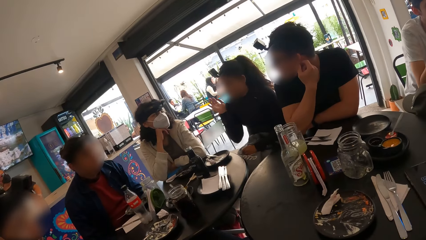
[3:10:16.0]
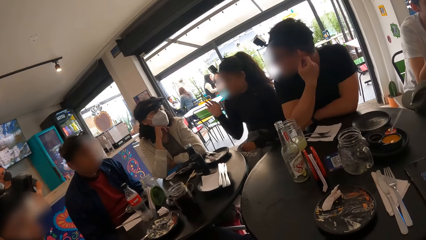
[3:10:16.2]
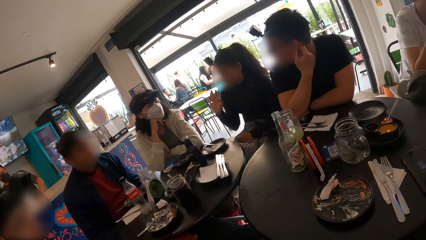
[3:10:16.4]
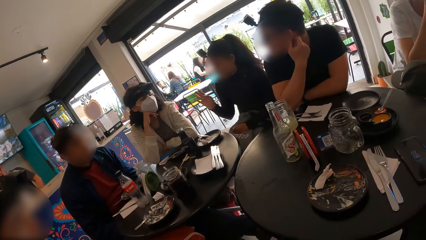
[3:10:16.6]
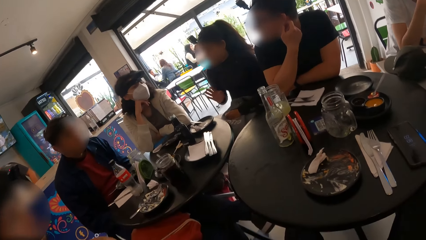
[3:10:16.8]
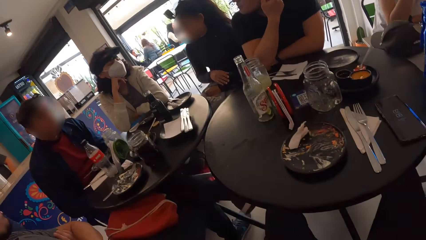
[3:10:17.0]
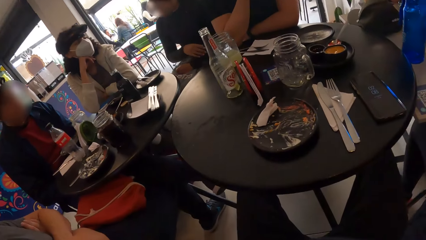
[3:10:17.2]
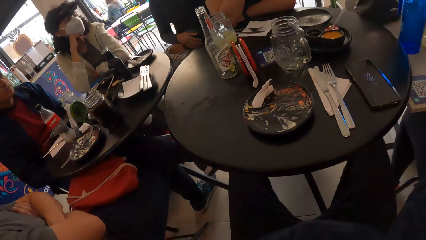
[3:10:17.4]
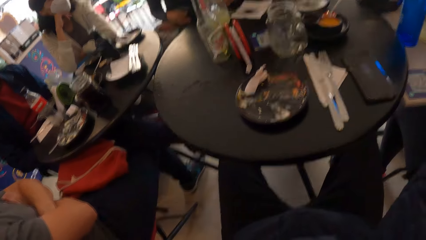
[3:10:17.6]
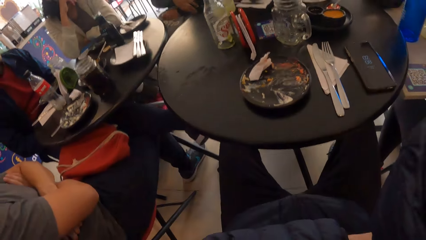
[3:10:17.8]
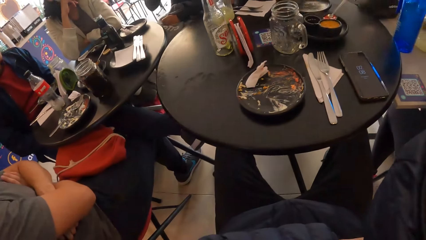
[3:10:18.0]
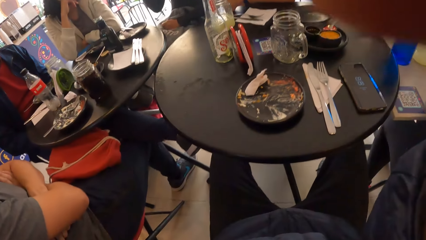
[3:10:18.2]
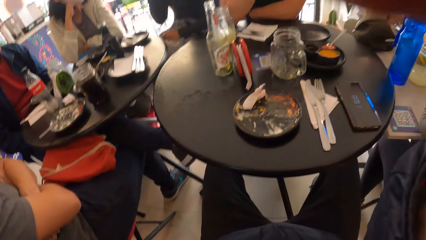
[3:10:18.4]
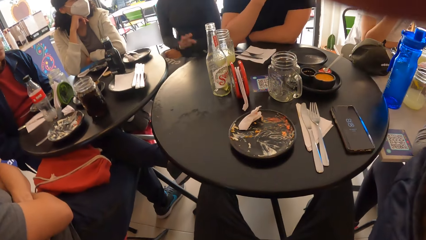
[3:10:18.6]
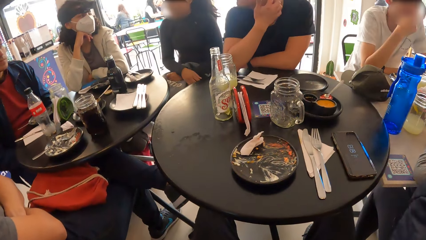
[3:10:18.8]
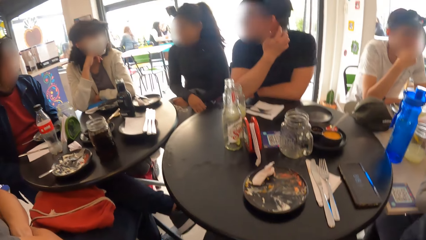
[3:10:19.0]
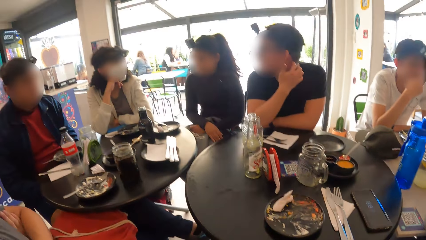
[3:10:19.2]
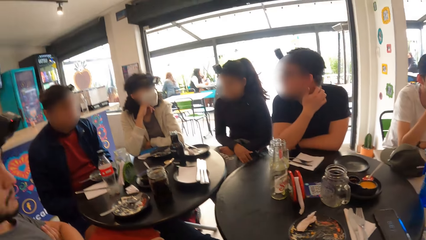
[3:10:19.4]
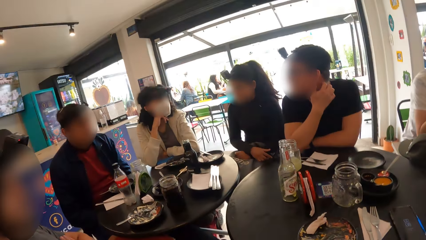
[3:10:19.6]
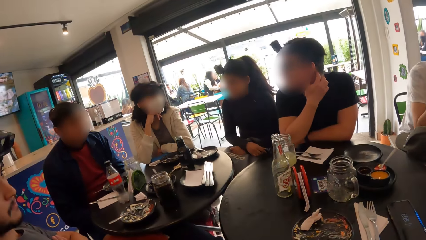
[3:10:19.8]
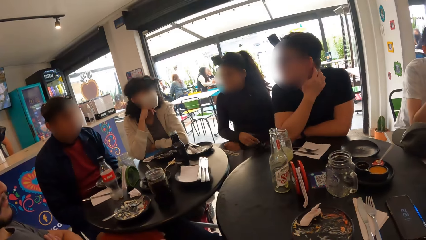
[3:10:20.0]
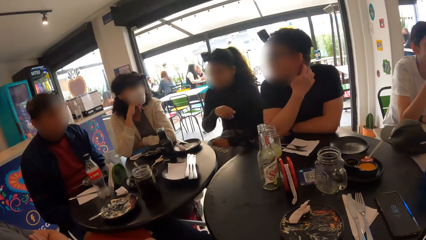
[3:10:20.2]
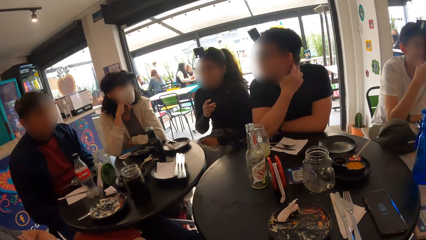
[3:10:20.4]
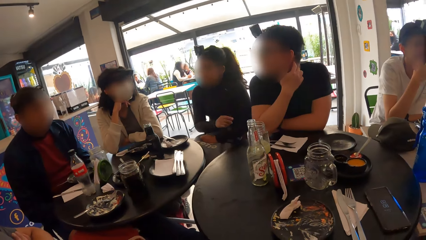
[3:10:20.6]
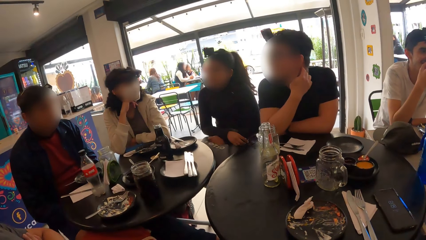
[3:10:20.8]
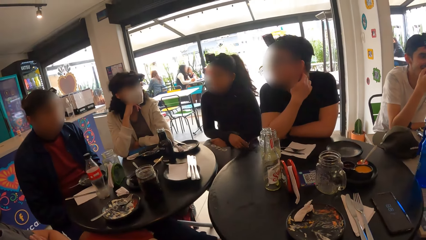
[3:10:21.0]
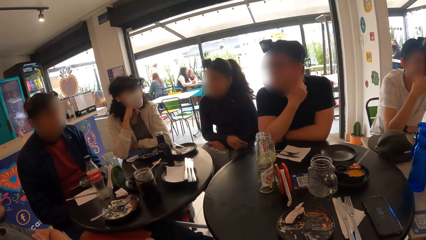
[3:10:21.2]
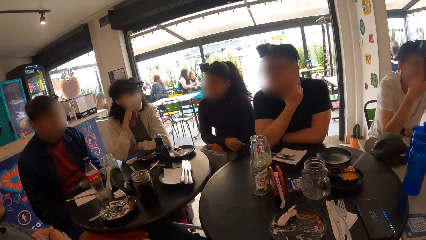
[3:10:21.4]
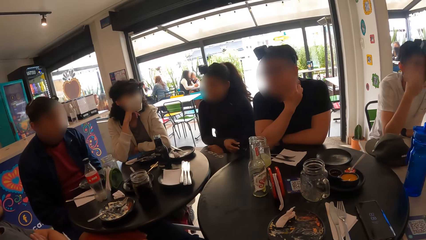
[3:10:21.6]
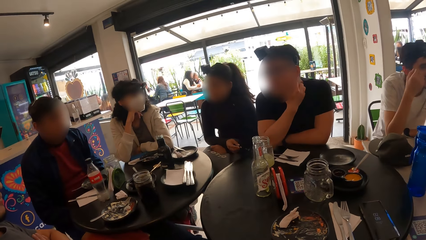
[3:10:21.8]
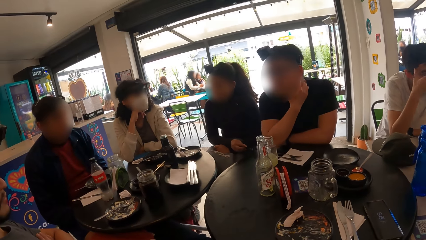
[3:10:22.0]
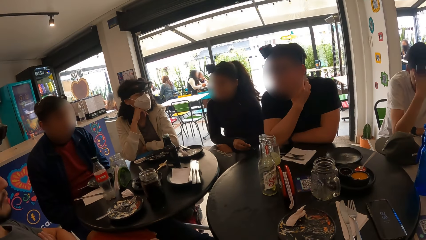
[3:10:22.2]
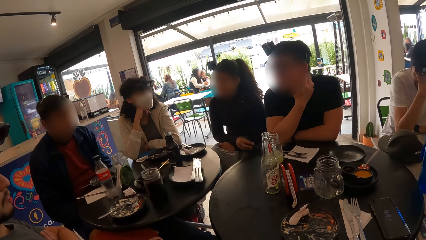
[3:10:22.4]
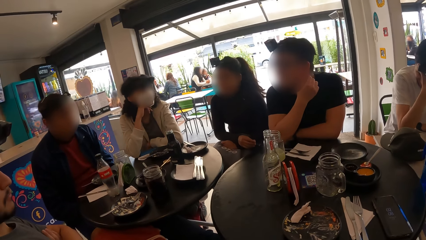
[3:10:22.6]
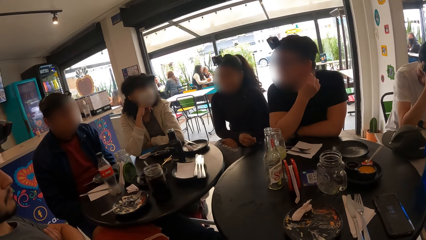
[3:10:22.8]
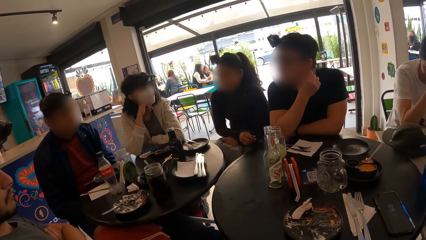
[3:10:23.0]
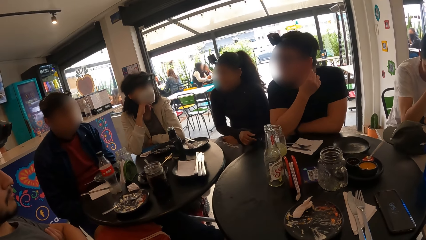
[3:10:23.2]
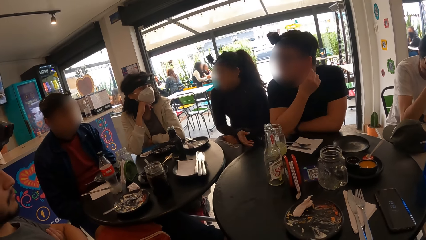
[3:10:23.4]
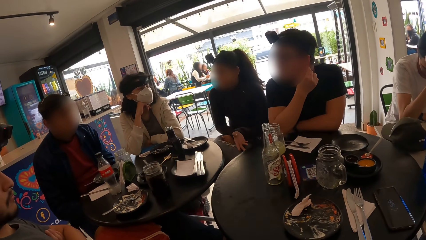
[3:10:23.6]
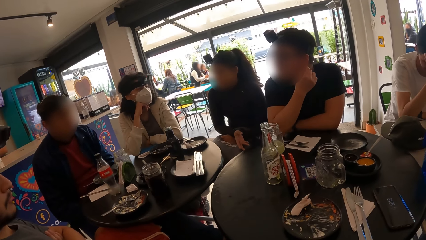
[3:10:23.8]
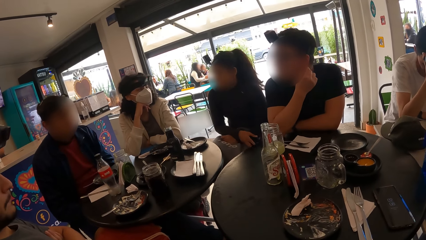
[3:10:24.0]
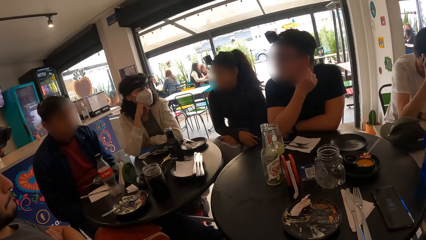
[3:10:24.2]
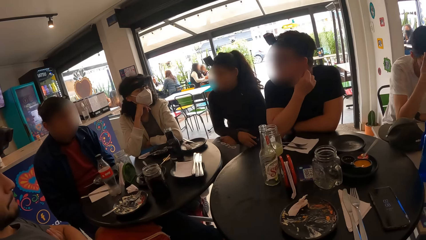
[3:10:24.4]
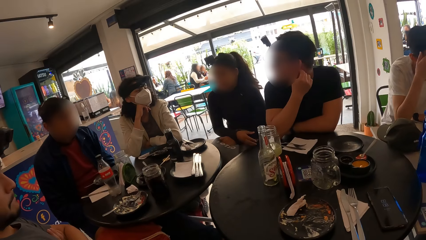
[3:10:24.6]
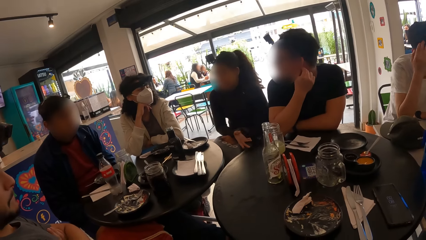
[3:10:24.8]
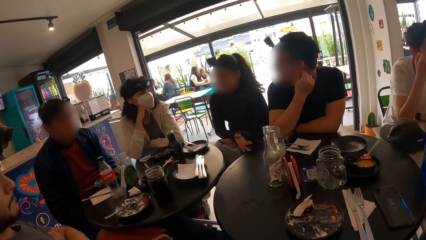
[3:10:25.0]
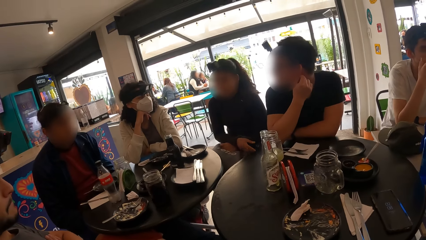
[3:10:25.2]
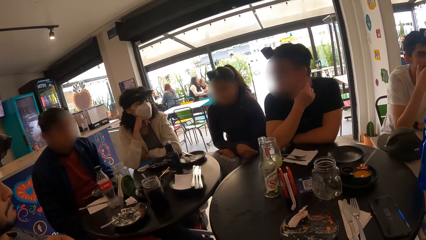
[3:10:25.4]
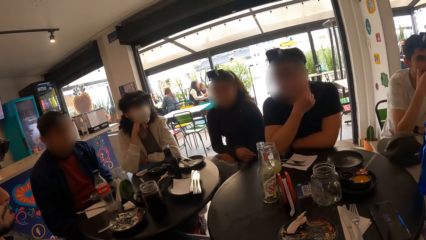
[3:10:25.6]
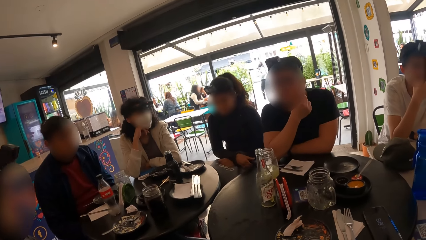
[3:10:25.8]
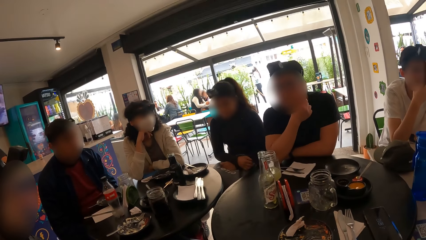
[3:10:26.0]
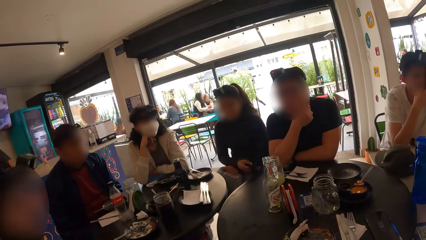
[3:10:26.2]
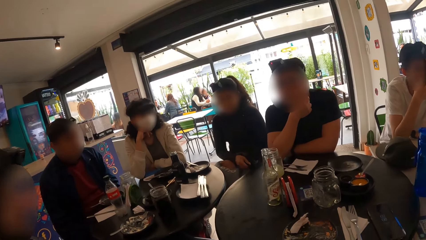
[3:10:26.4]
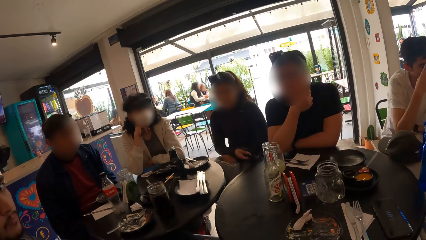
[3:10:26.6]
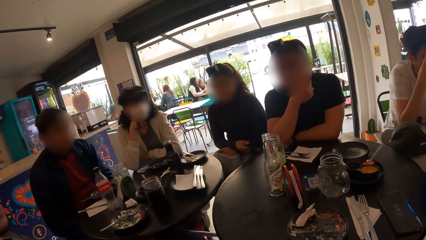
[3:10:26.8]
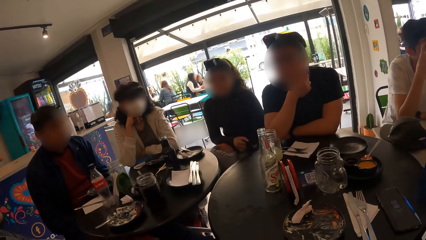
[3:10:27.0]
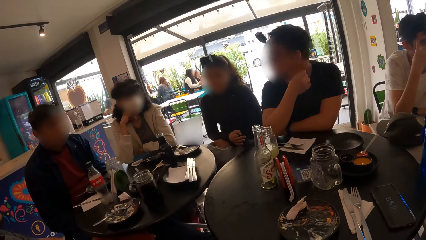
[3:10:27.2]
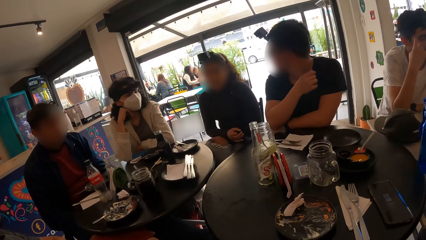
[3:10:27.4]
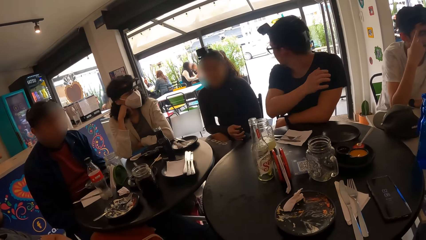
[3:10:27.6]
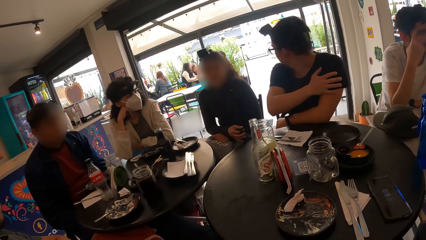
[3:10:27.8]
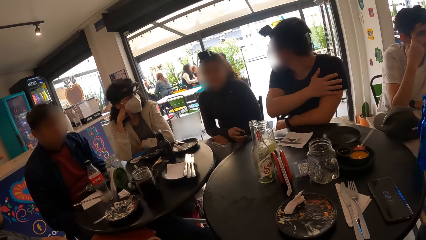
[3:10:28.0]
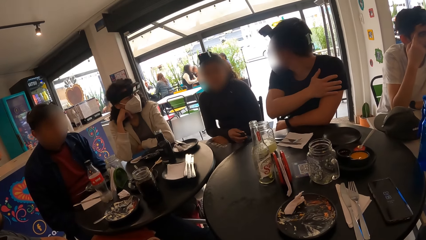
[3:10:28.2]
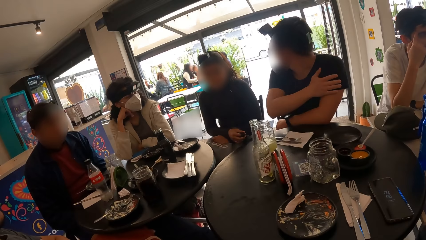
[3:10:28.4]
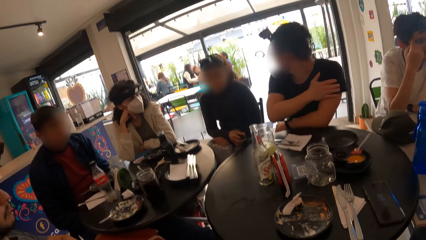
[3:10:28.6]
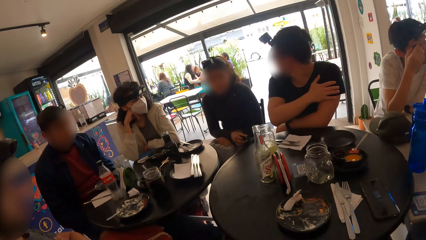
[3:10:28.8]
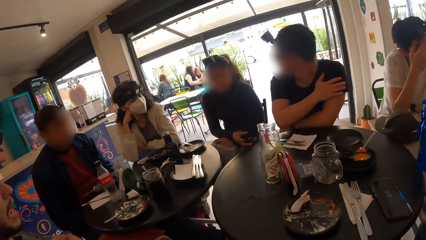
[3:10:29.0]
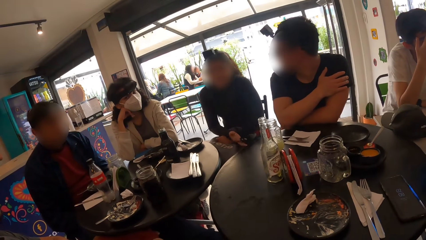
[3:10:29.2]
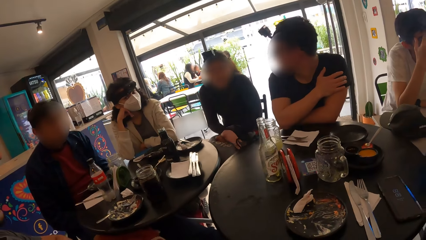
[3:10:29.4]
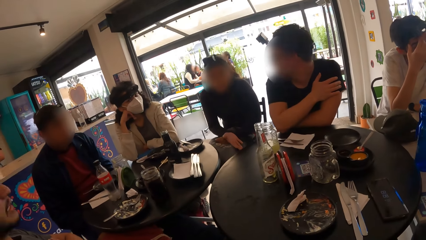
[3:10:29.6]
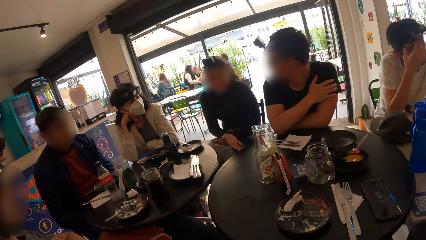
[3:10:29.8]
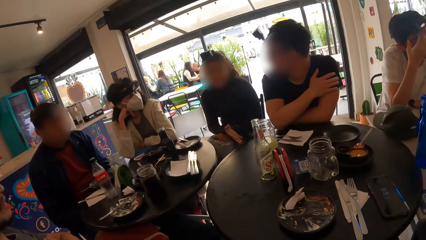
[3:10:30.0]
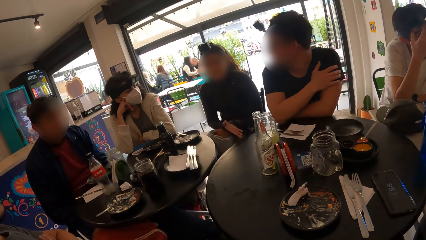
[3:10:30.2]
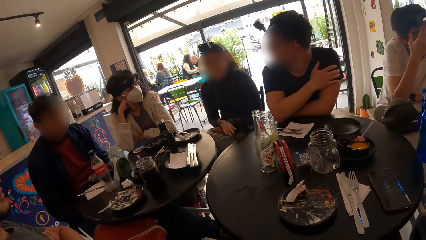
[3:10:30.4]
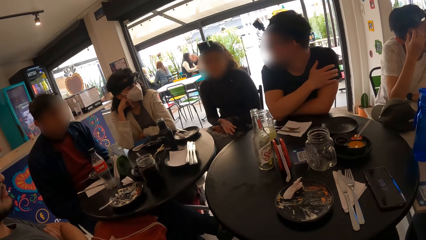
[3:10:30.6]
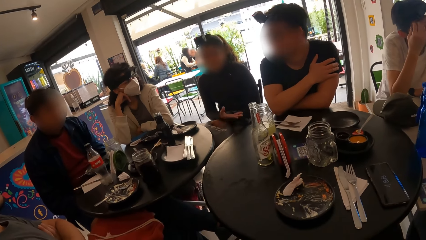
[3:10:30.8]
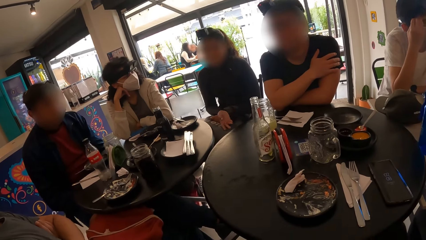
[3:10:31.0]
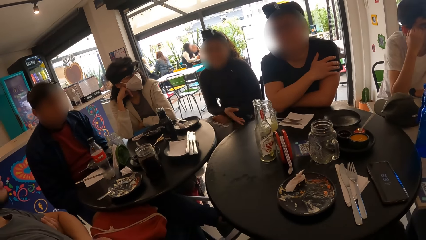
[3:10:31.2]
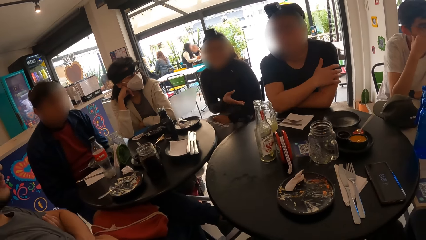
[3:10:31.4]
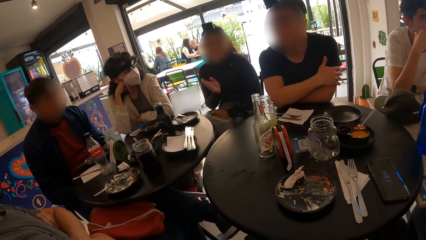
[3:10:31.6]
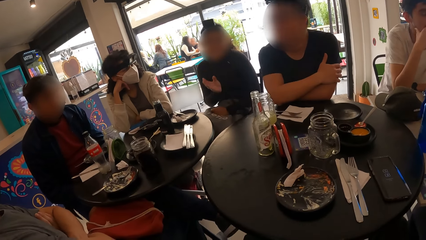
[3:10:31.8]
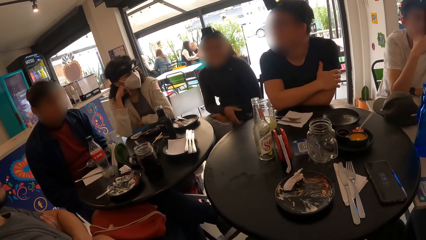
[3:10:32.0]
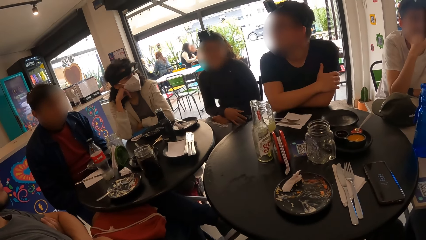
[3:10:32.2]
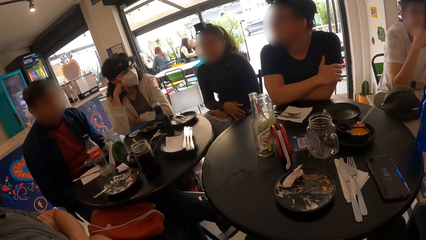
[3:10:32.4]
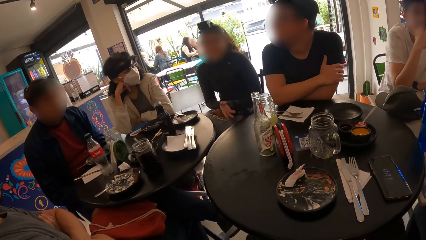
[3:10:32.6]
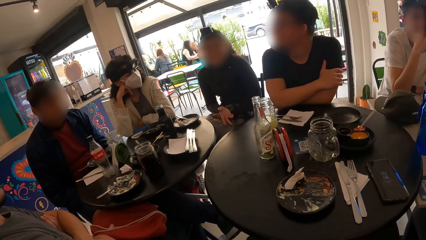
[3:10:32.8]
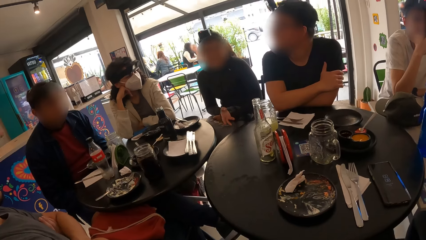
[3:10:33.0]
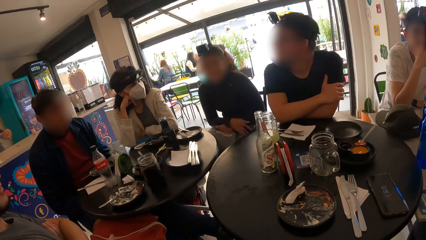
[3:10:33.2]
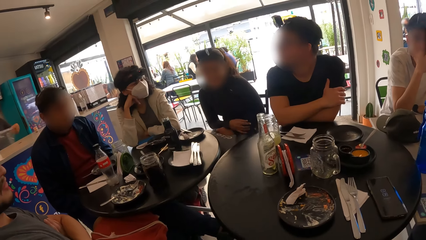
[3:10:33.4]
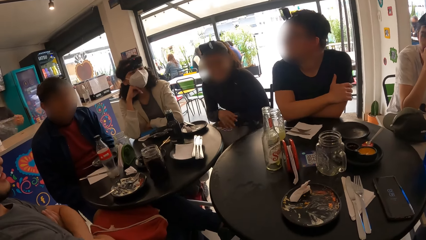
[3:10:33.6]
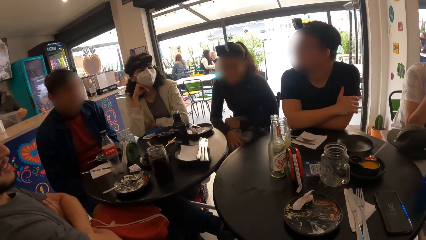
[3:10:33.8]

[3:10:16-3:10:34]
A woman converses with the camera wearer. The woman lowers her right hand to the table. The camera wearer adjusts the camera on his head with his right hand. He looks around the restaurant. A man looks outside through the window. The woman converses with the camera wearer.
